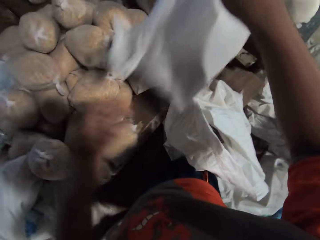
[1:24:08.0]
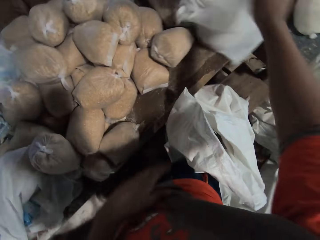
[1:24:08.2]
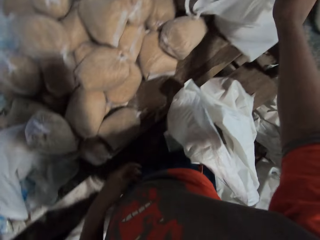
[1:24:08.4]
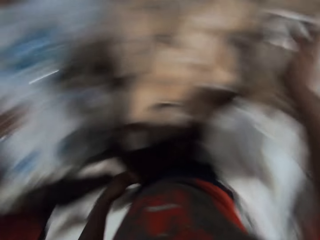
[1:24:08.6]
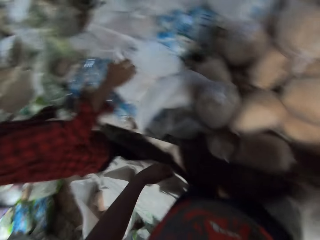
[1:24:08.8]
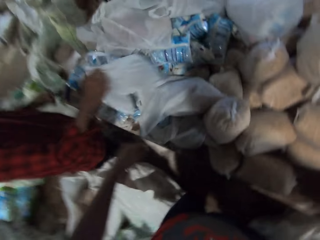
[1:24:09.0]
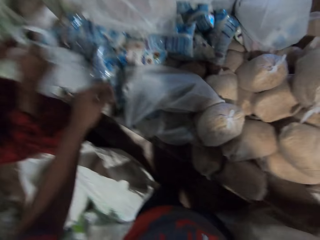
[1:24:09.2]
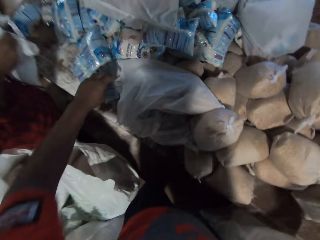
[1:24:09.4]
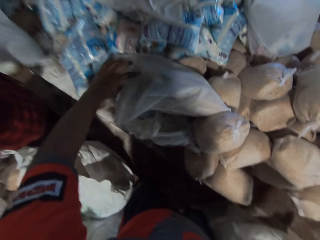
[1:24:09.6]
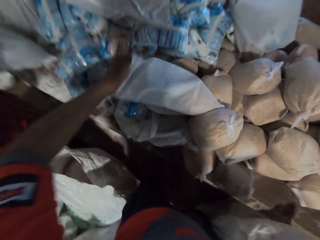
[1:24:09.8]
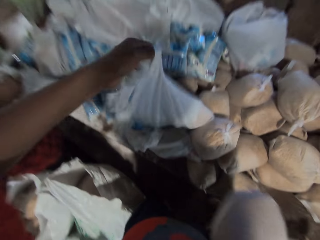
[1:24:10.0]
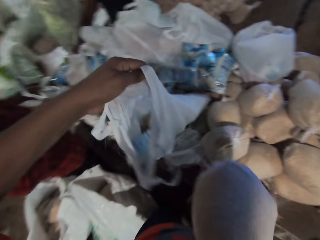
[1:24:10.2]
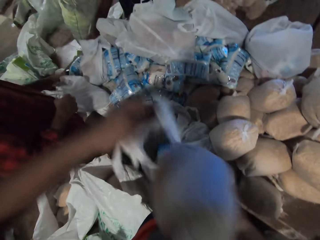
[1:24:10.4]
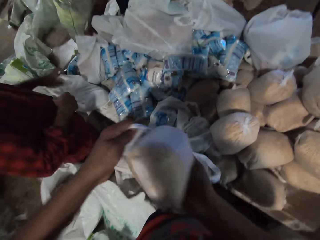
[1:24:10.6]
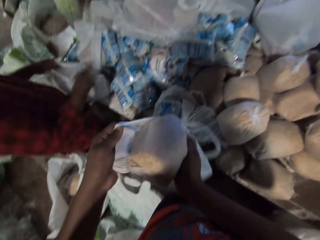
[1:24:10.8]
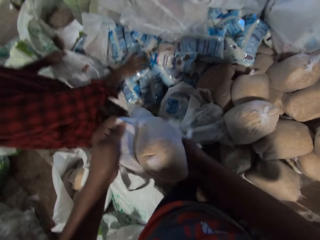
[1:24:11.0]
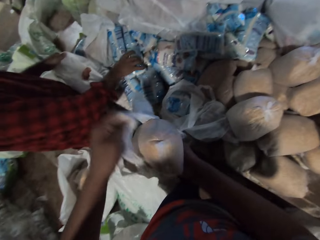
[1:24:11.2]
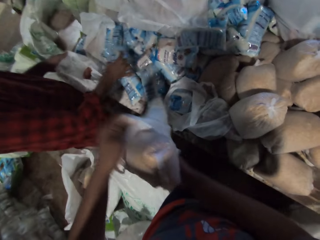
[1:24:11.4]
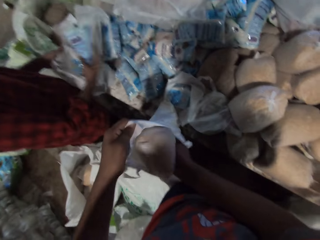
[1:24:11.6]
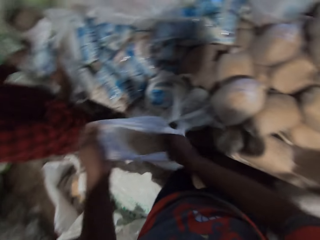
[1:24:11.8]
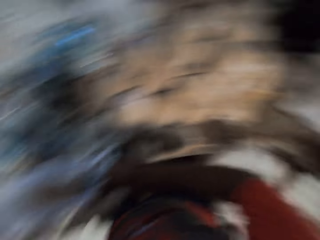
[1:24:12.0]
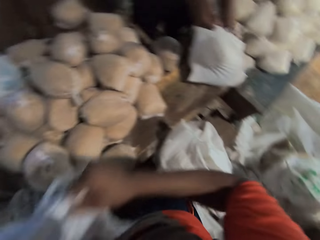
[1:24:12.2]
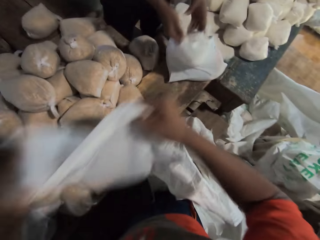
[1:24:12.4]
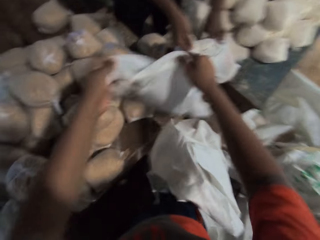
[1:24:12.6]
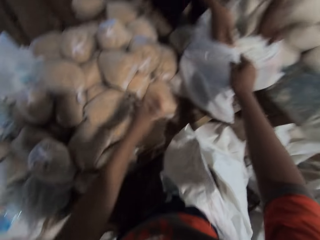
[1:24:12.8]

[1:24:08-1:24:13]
The camera wearer drops the filled plastic bag or paper bag on the table with his right hand. A man picks the filled plastic bag from the table with his right hand. The camera wearer picks the filled plastic bag from the table with his left hand. The man picks a pack of salt from the table with his right hand. The camera wearer puts a pack of broken wheat in his right hand into the filled plastic bag in his left hand. The man puts the pack of salt in his right hand into the filled plastic bag in his left hand.

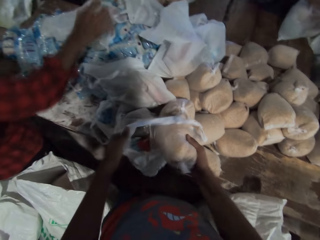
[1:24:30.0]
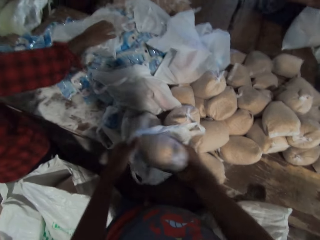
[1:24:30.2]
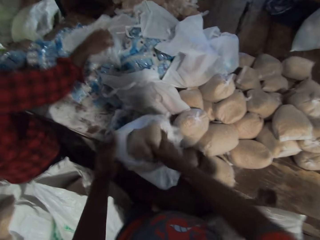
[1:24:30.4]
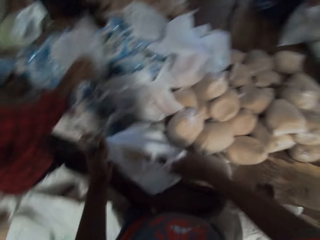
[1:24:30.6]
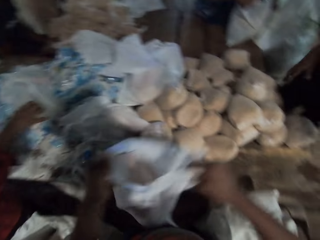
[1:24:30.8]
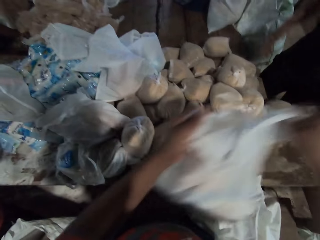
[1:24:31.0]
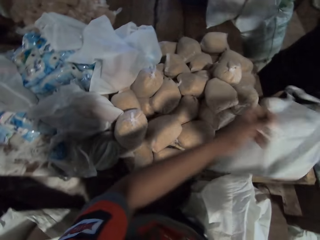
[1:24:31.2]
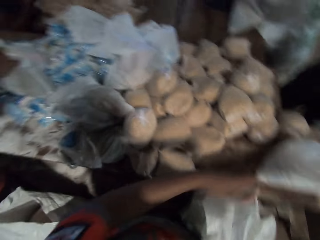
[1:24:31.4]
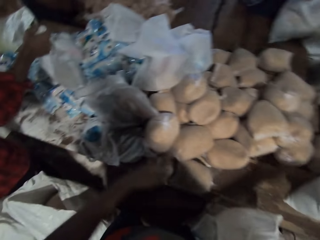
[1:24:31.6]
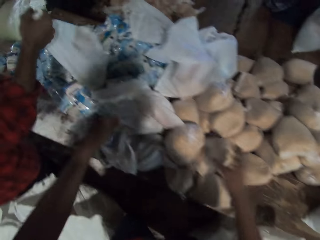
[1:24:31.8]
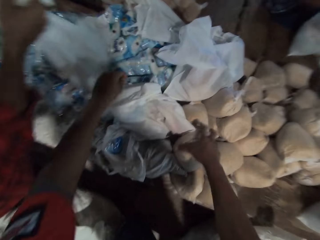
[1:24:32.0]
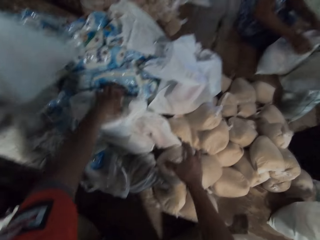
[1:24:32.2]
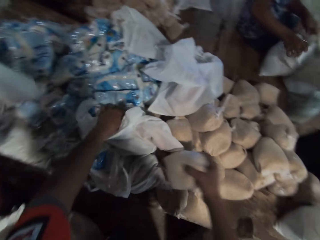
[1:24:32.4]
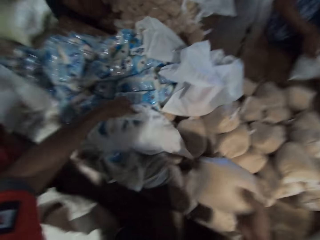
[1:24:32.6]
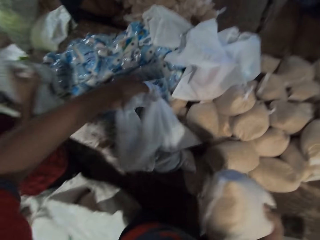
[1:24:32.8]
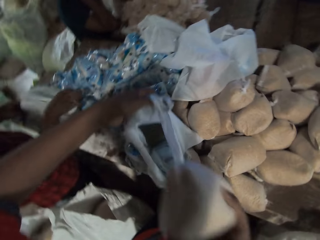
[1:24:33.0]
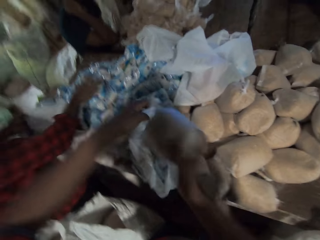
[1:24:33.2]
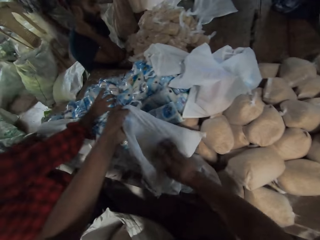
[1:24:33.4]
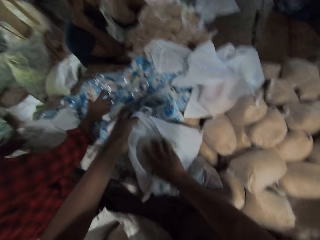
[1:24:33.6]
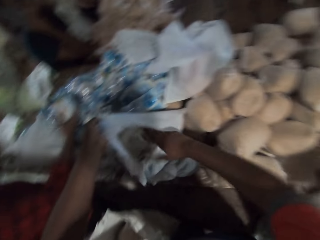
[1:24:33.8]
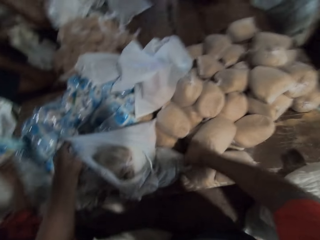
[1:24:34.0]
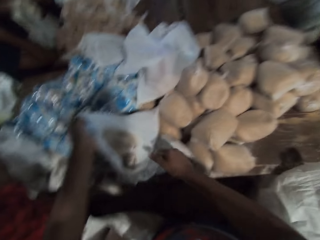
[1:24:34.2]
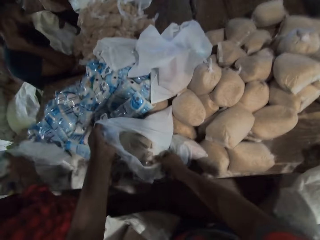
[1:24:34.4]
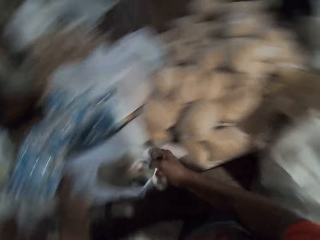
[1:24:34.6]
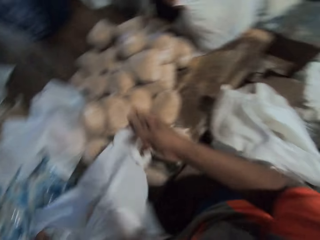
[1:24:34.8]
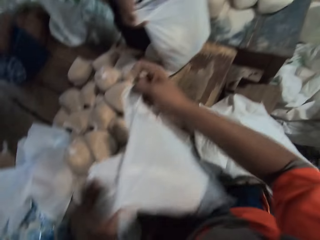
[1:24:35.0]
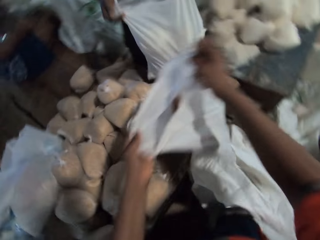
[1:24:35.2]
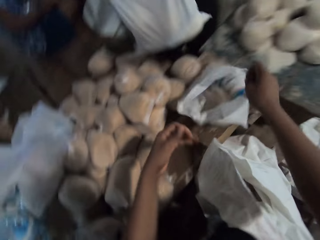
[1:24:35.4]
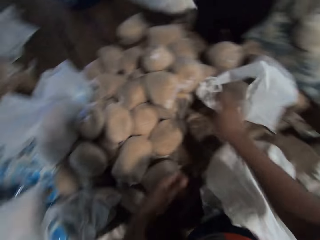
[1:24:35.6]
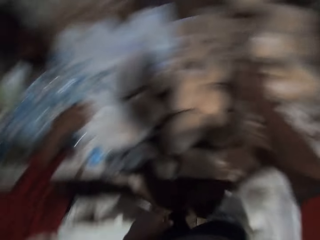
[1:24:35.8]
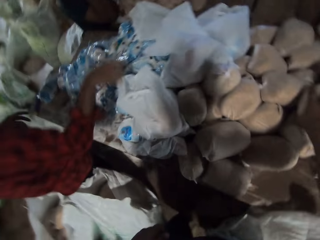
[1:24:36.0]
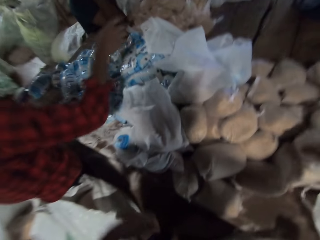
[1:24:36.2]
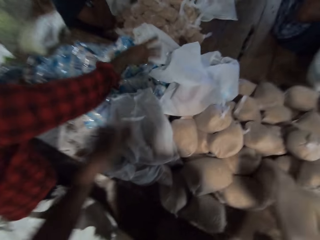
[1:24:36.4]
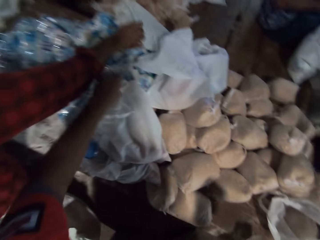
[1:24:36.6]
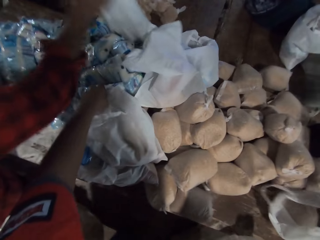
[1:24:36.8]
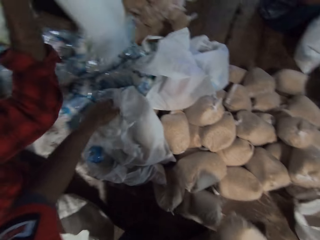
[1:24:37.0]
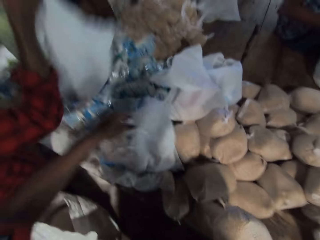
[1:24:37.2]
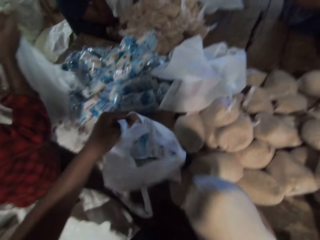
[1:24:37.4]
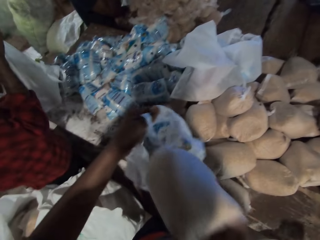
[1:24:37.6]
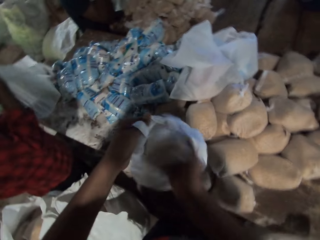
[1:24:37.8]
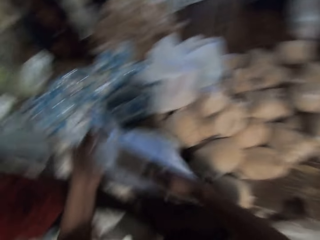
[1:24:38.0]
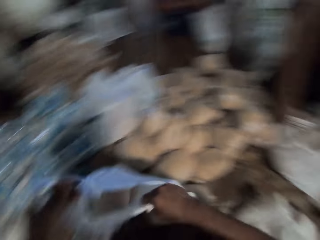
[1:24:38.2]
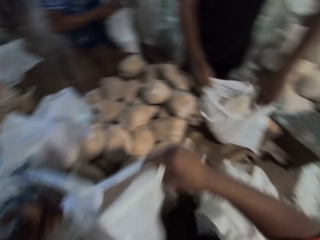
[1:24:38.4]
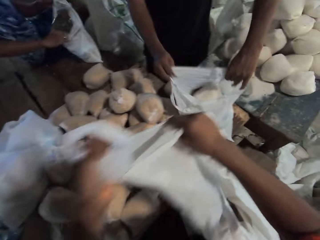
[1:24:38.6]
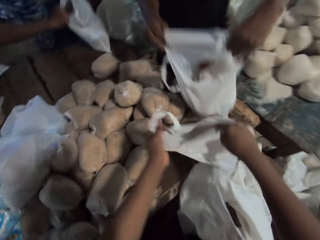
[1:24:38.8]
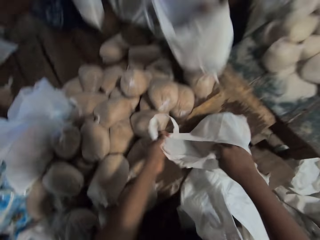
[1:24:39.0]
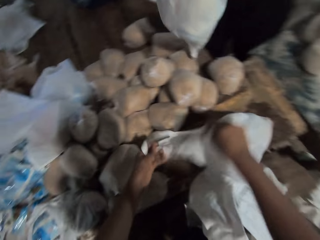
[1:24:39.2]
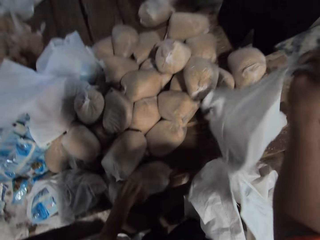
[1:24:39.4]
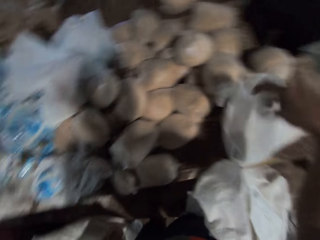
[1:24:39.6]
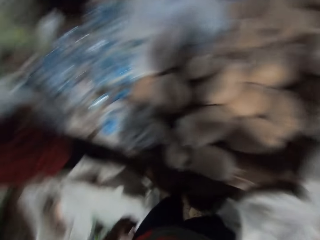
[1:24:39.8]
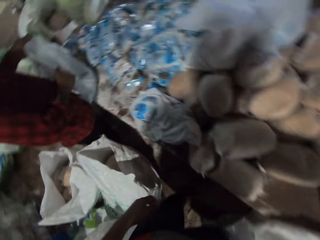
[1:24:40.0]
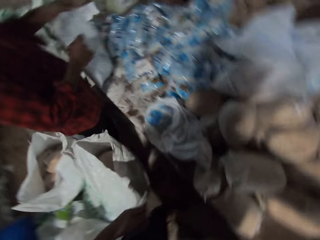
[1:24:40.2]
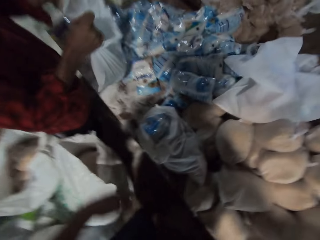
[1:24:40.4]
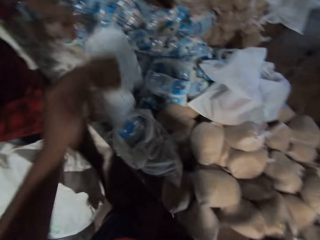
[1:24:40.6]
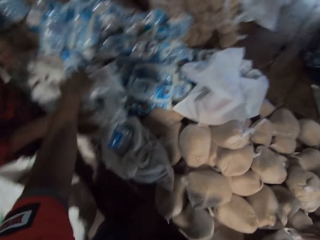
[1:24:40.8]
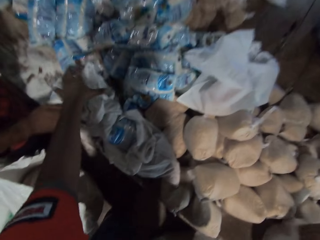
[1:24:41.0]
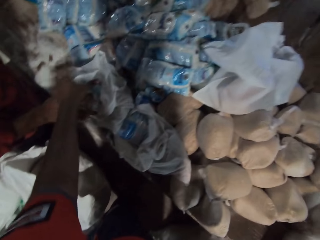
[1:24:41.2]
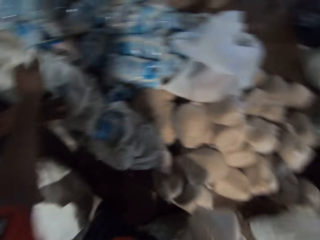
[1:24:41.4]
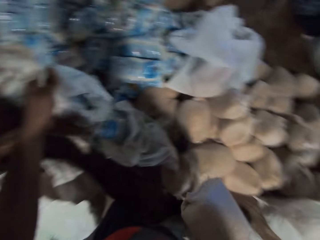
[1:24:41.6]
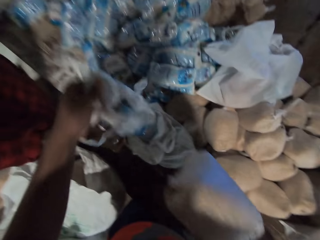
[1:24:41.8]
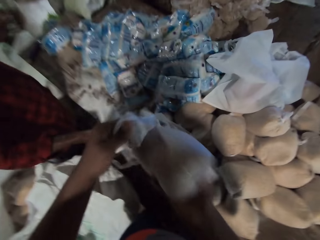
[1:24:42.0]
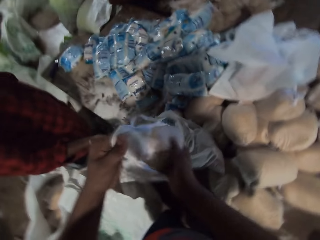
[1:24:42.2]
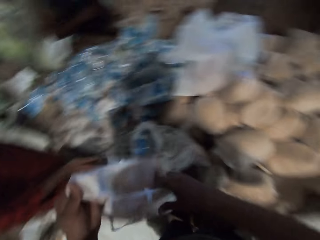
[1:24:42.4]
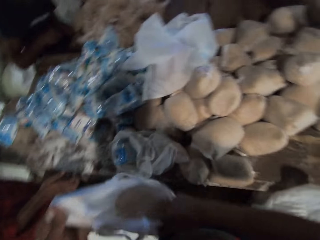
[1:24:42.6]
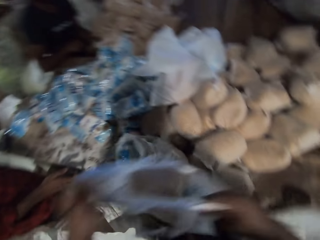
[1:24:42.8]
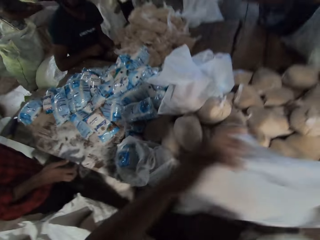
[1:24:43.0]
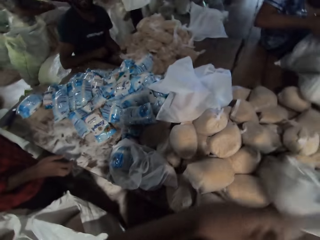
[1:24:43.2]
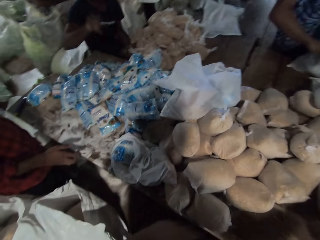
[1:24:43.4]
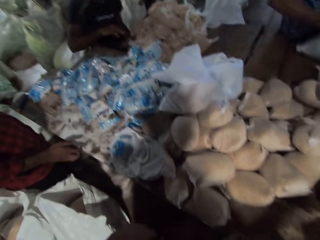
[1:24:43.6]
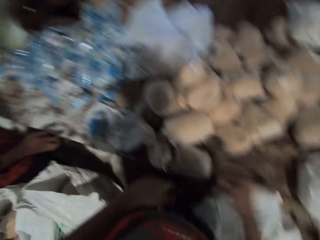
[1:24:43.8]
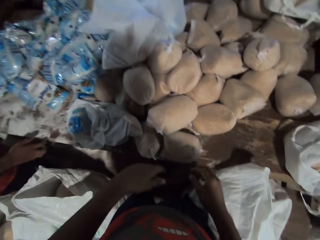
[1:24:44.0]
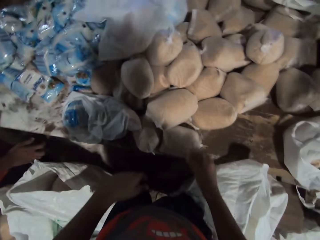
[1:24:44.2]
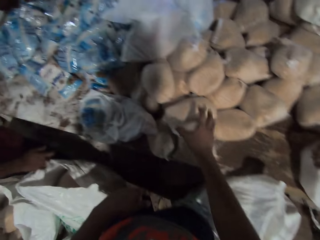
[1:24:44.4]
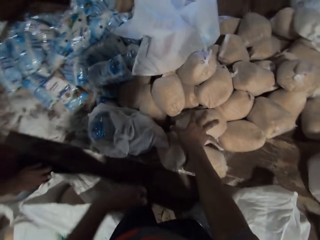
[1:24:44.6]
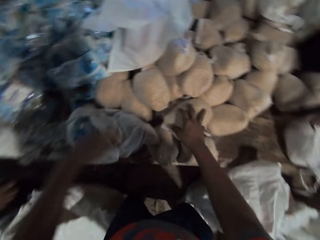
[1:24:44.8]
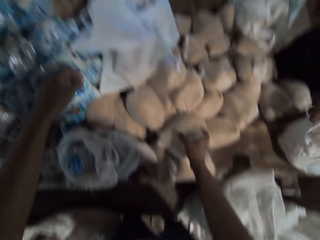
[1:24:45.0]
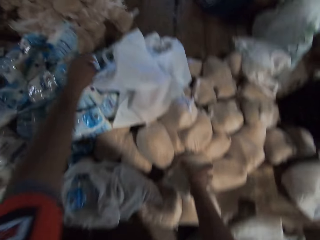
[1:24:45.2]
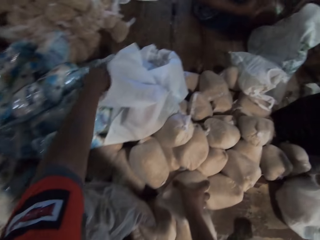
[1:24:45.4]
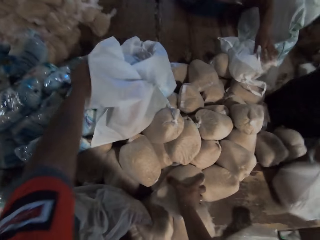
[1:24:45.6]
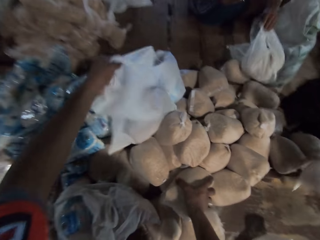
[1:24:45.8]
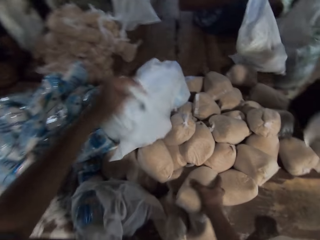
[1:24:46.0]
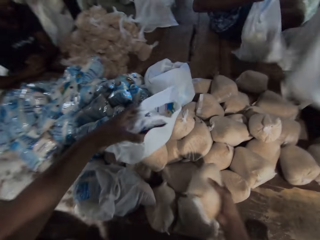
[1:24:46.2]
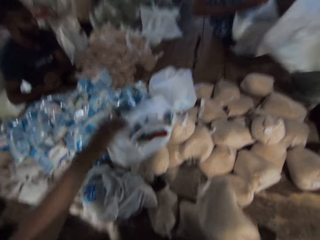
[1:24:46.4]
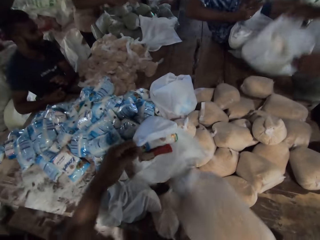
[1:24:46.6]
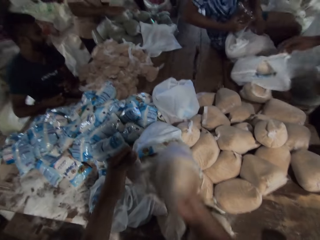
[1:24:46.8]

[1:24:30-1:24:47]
A man drops the filled plastic bag on the table with his right hand. The camera wearer puts the pack of broken wheat in his right hand into the filled plastic bag in his left hand. The man picks the filled plastic bag from the table with his right hand. The camera wearer drops the filled plastic bag or paper bag on the table with his right hand. The man picks the filled plastic bag from the table with his right hand. The camera wearer picks the pack of broken wheat from the table with his right hand. He picks the filled plastic bag from the table with his left hand. He puts the pack of broken wheat in his right hand into the filled plastic bag in his left hand. The man picks a pack of salt from the table with his right hand and puts the pack of salt in his right hand into the filled plastic bag in his left hand. Another man picks the filled plastic bag from the table with both hands. The camera wearer drops the filled plastic bag on the table with his right hand. The first man drops the filled plastic bag on the table with his right hand. The camera wearer picks the pack of broken wheat from the table with his right hand. The first man picks the filled plastic bag from the table with his right hand. The camera wearer picks the filled plastic bag from the table with his left hand. He puts the pack of broken wheat in his right hand into the filled plastic bag in his left hand. A third man puts a pack of broken millet in his right hand into the filled plastic bag in his left hand. The second man picks the filled plastic bag from the table with both hands. The camera wearer drops the filled plastic bag on the table with his right hand. The first man drops the filled plastic bag on the table with his right hand. The camera wearer picks the filled plastic bag from the table with his left hand. He puts the pack of broken wheat in his right hand into the filled plastic bag in his left hand. He drops the filled plastic bag on the table with his right hand. He picks the pack of broken wheat from the table with his right hand. He converses with the second man. The second man picks the filled plastic bag from the table with both hands. The third man picks the filled plastic bag from the table with his left hand. The camera wearer picks the filled plastic bag from the table with his left hand. The first man drops the filled plastic bag on the table with his right hand.
